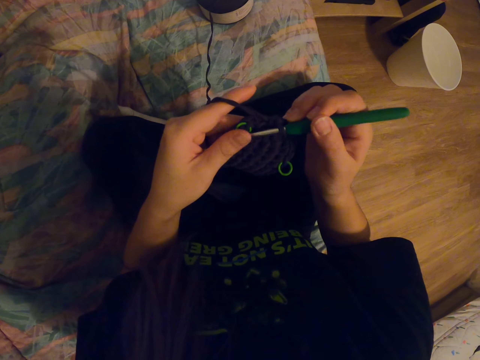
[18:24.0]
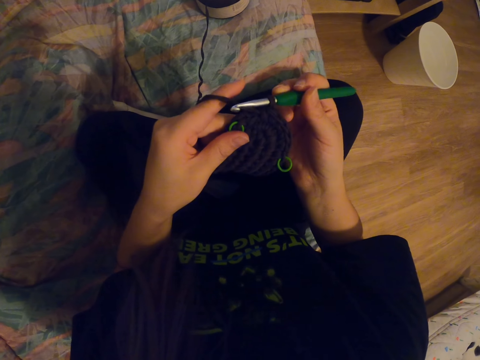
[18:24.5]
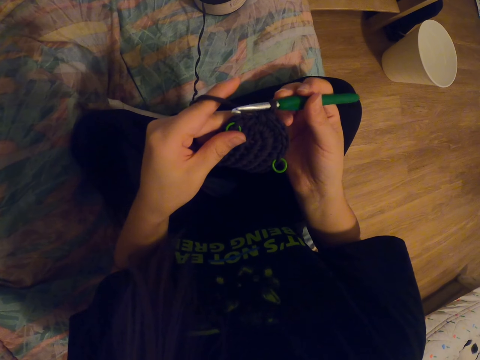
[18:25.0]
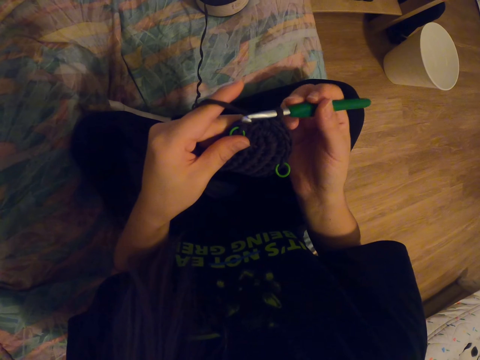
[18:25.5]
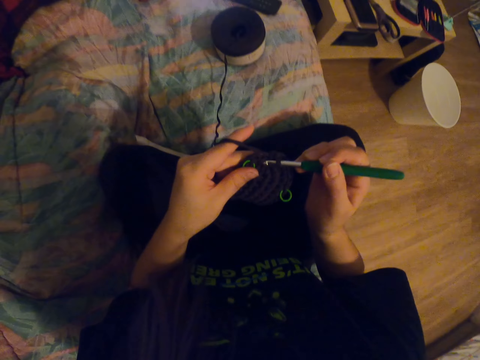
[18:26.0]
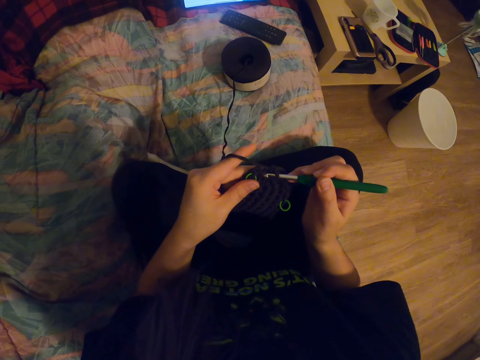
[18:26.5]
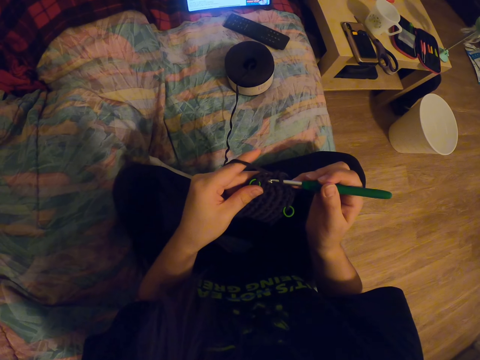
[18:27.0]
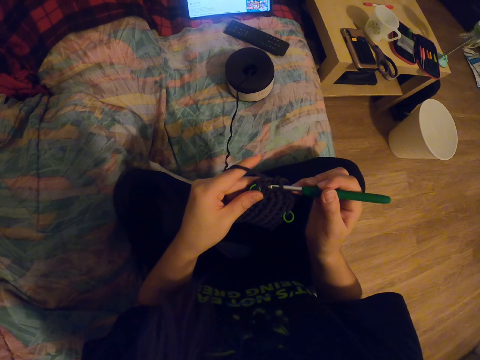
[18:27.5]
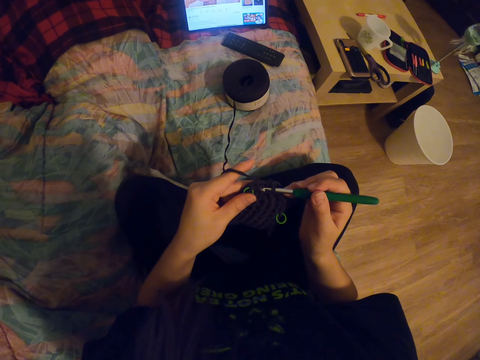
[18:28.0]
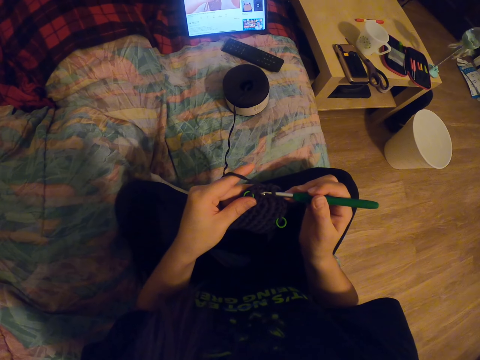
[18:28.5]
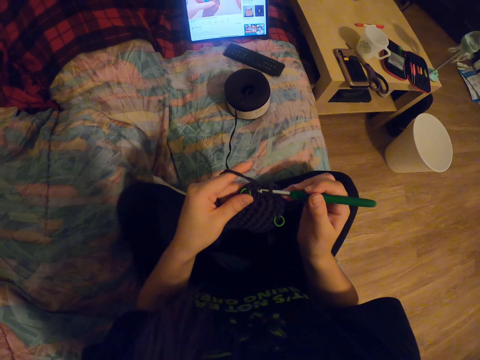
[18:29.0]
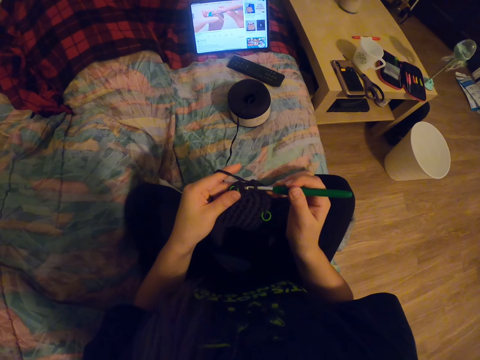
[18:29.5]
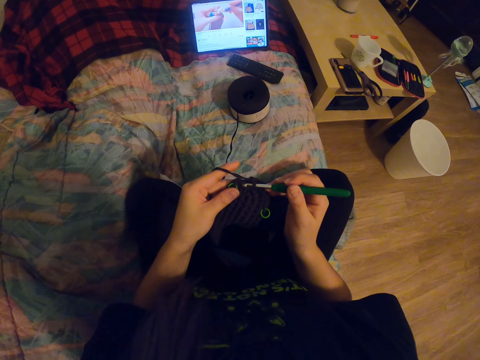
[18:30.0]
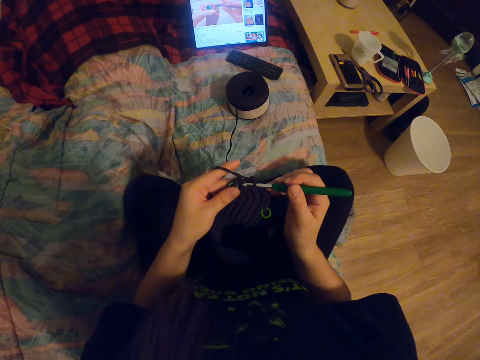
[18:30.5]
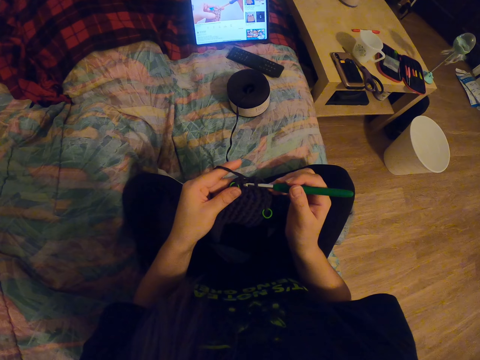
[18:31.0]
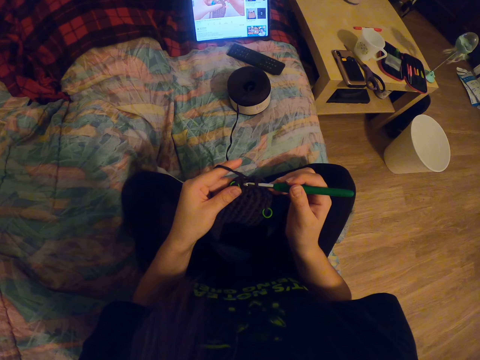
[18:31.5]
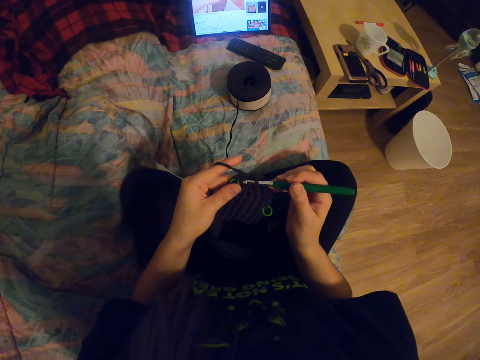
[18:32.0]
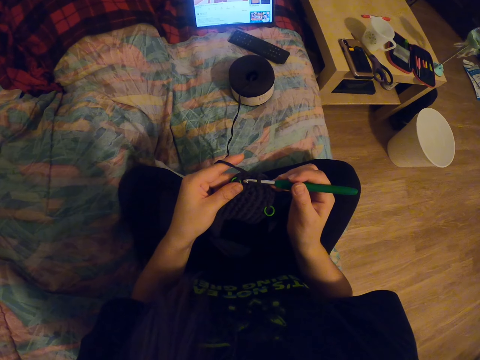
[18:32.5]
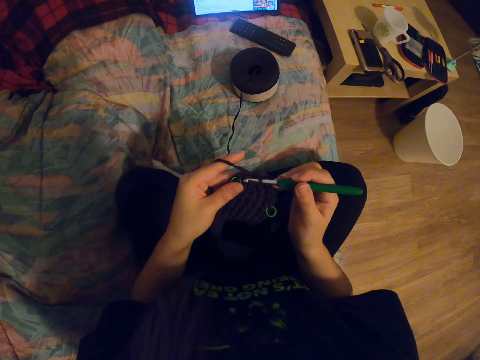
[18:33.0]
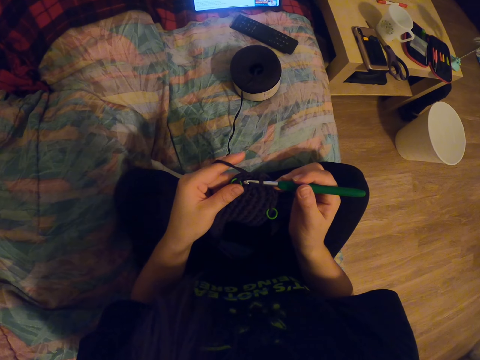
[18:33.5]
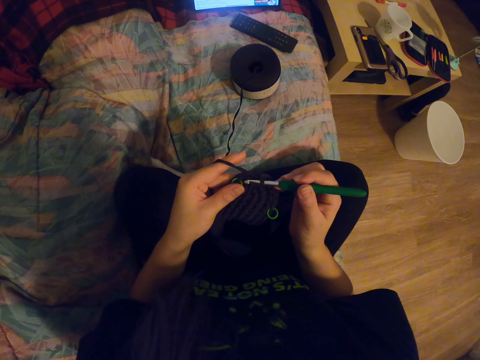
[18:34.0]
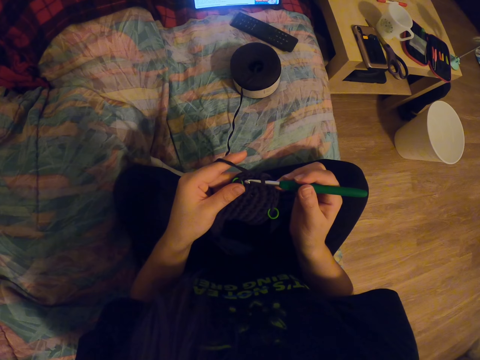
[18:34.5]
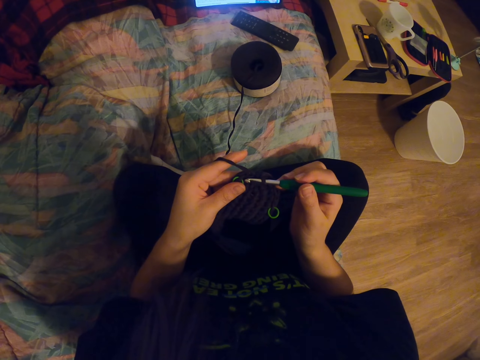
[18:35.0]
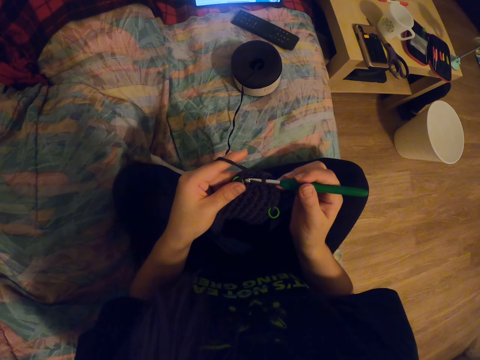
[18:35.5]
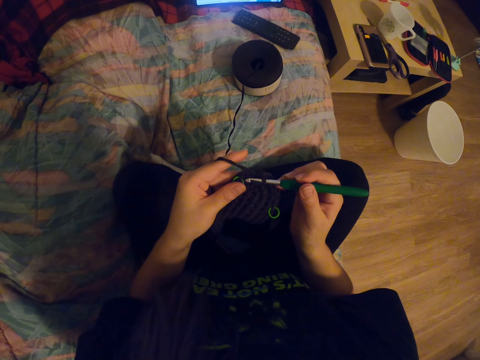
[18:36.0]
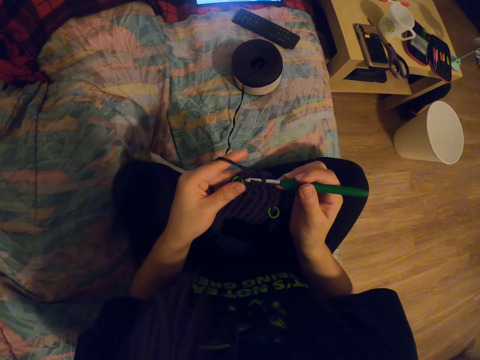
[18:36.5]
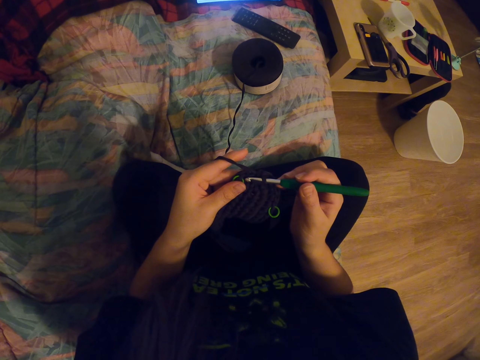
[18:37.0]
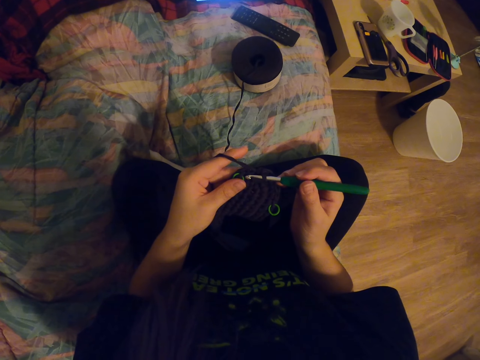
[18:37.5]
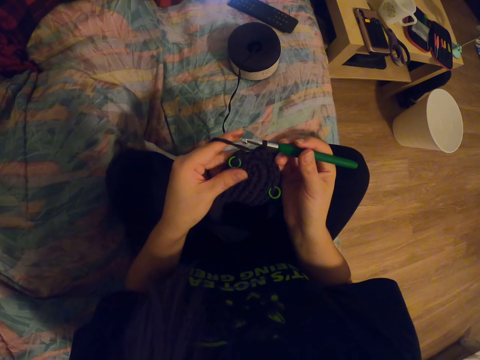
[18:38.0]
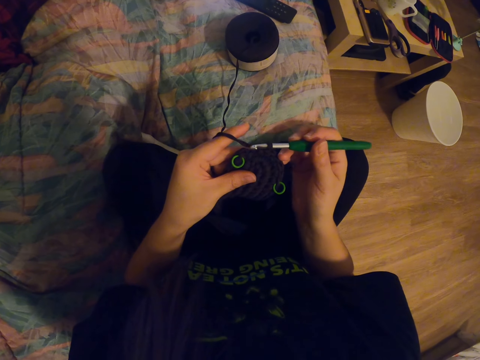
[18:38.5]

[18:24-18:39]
The camera wearer looks at the screen.

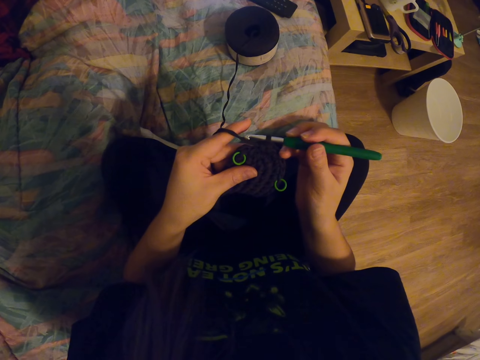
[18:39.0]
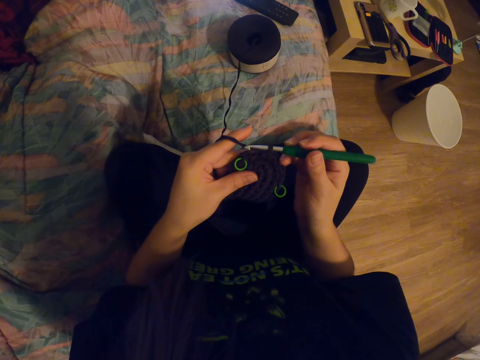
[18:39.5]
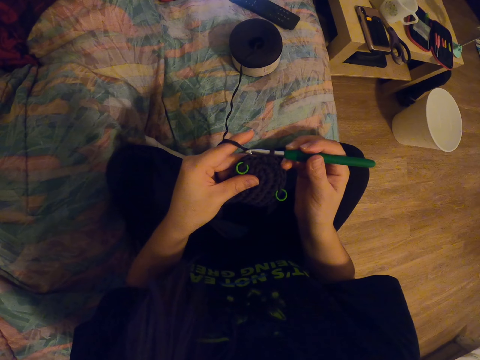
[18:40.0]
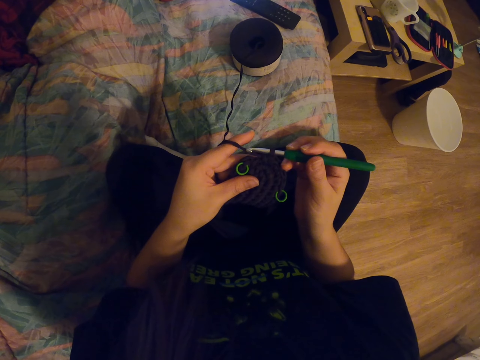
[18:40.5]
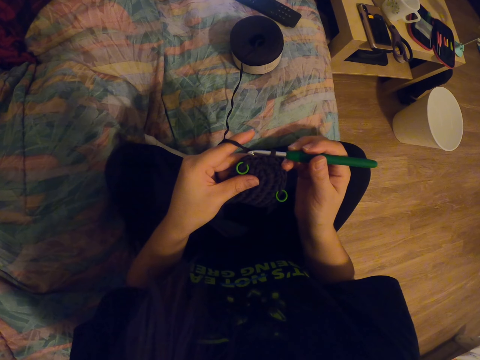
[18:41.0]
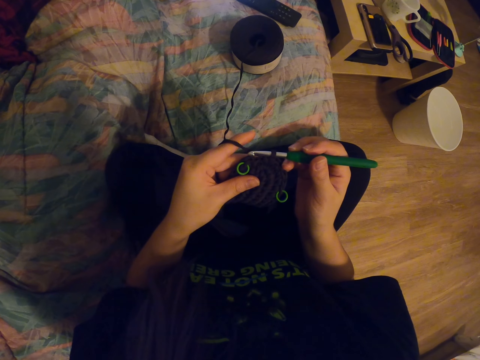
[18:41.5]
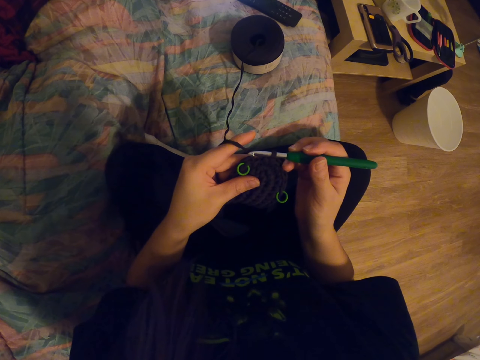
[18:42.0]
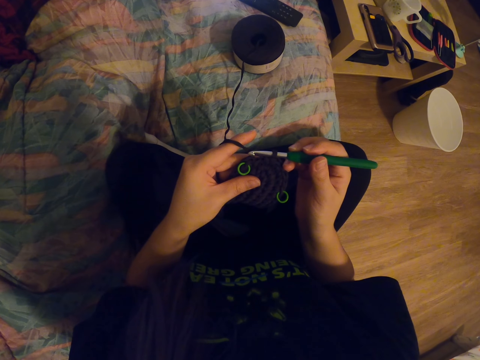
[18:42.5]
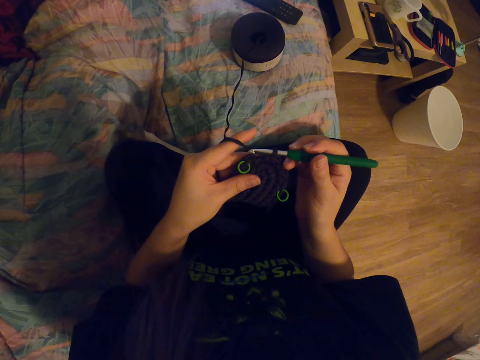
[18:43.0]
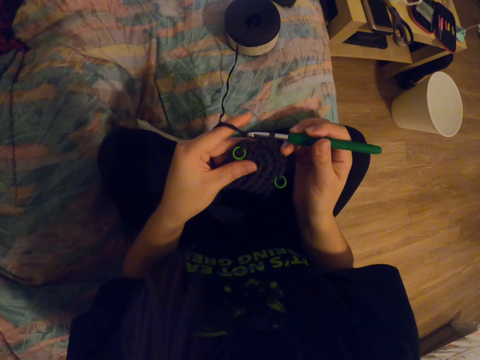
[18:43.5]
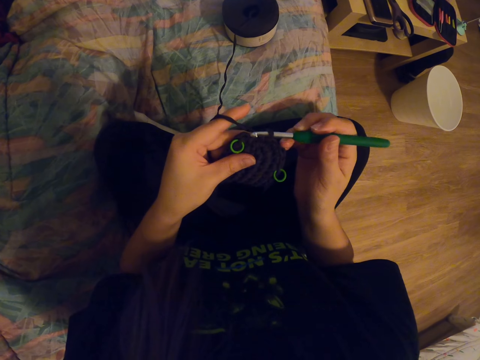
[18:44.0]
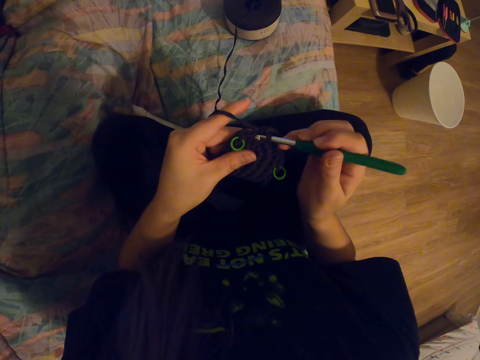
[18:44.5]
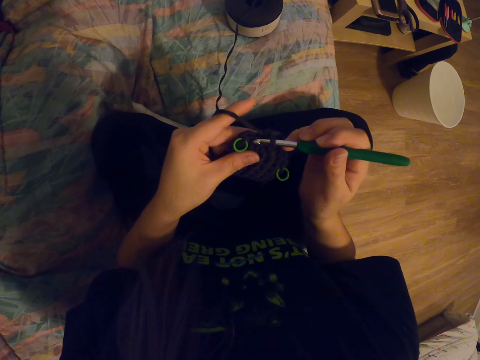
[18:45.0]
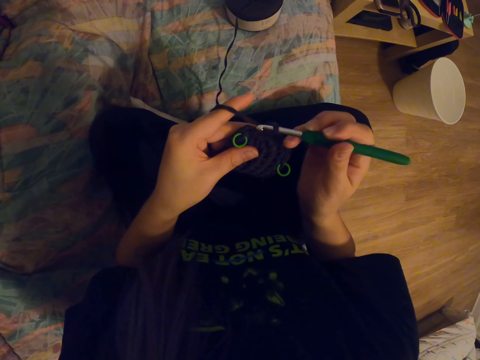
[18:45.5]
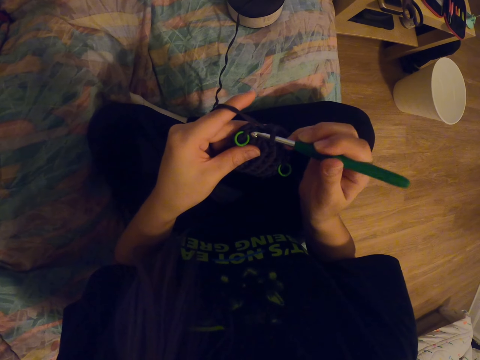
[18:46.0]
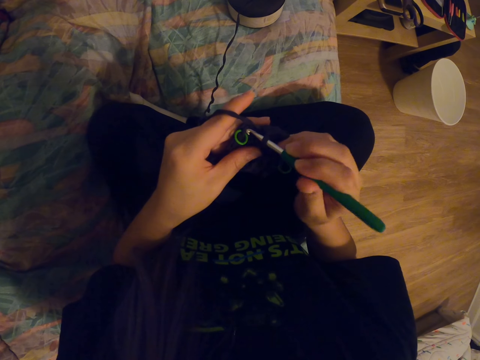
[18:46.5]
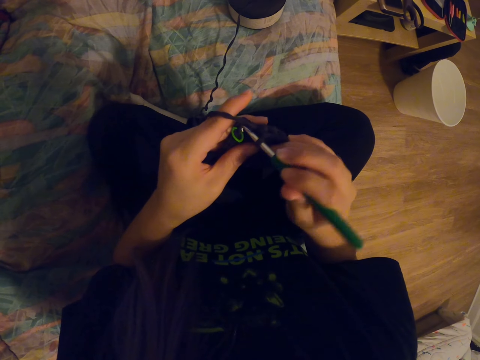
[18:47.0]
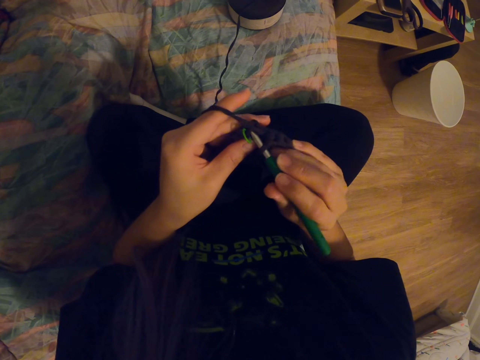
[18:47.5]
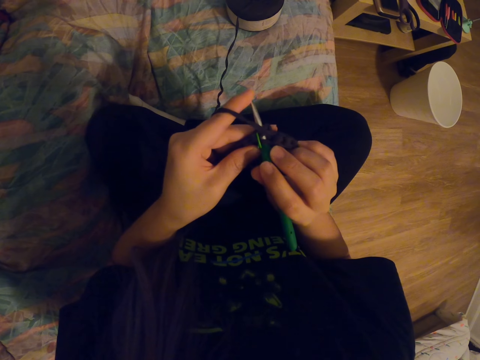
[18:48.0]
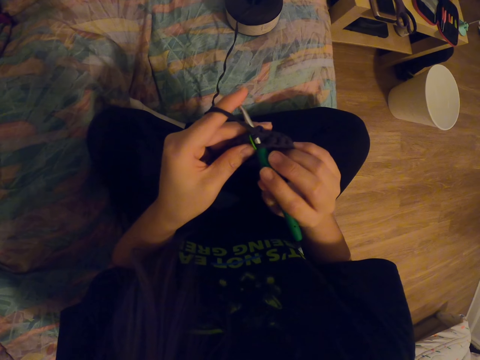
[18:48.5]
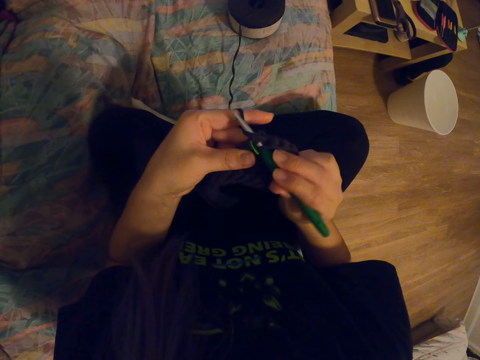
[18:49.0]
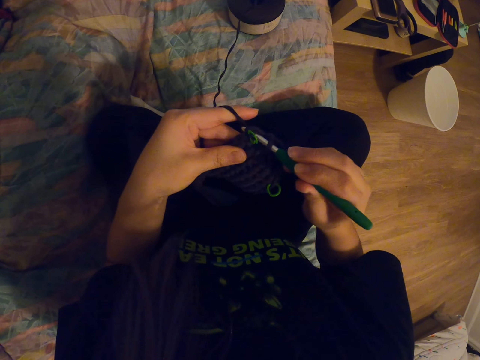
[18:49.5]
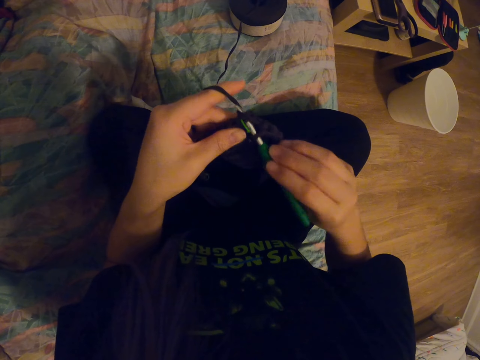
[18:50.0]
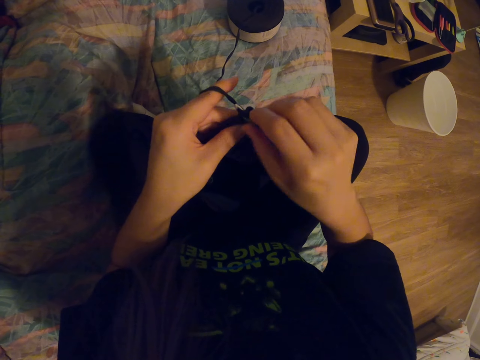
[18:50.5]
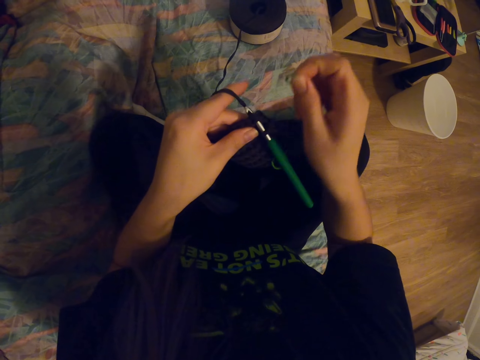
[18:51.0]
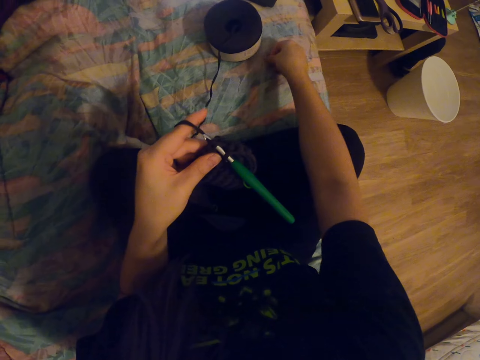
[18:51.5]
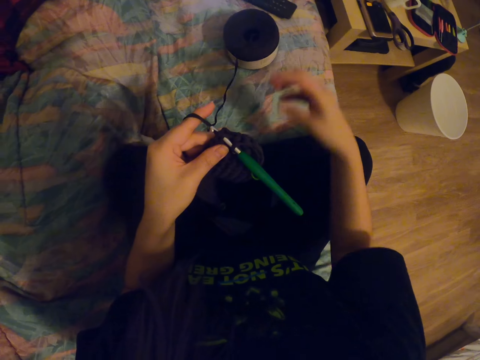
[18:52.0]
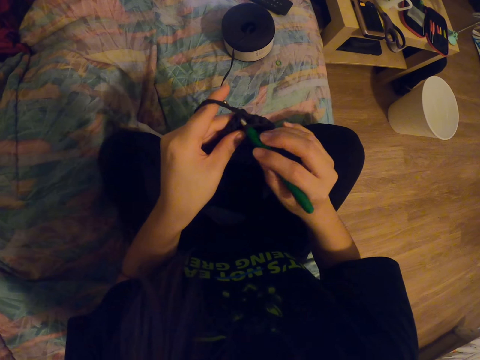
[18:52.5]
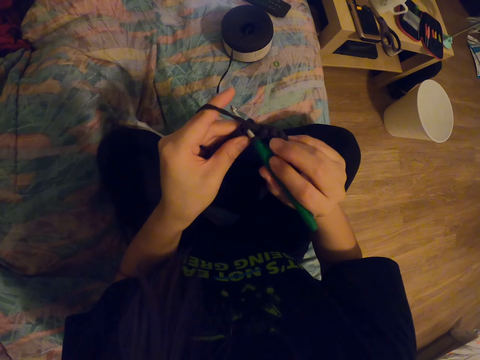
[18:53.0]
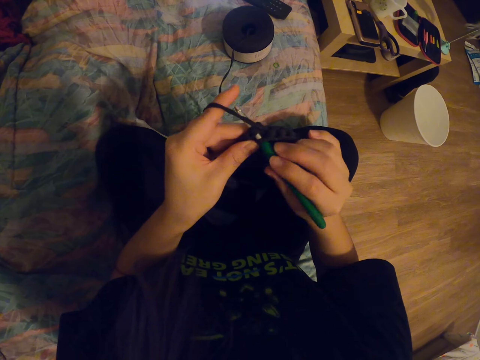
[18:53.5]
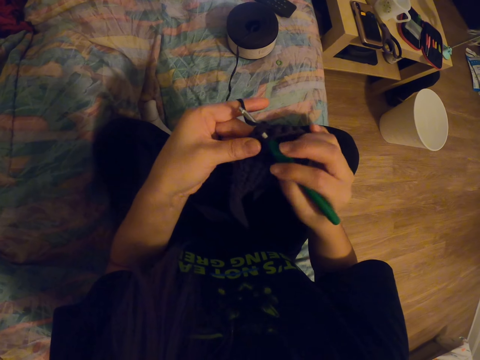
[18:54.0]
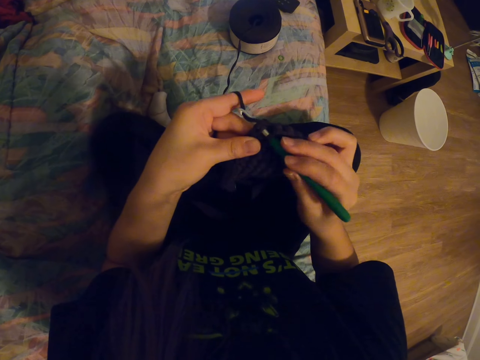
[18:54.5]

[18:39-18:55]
The camera wearer knits the fabric with a crochet hook. They touch the mattress sheet.
